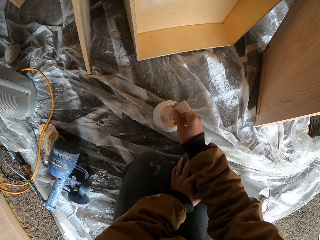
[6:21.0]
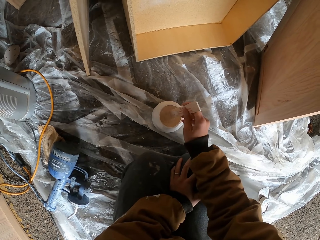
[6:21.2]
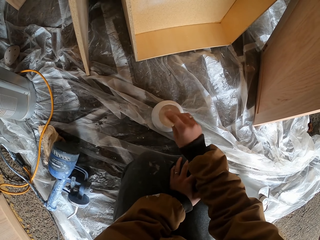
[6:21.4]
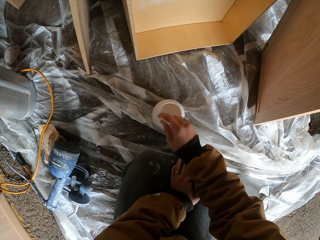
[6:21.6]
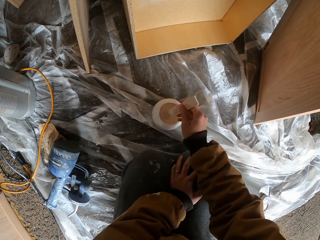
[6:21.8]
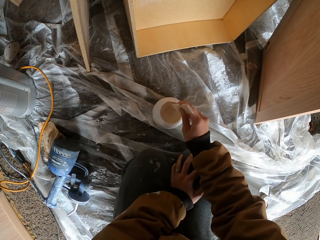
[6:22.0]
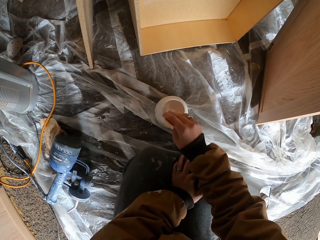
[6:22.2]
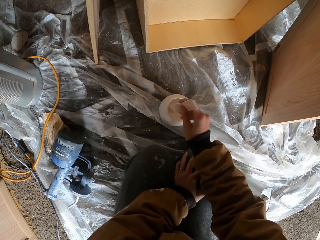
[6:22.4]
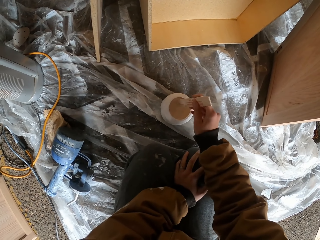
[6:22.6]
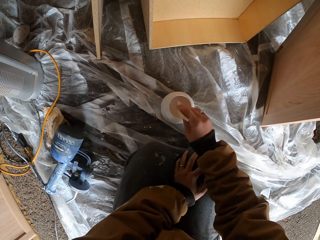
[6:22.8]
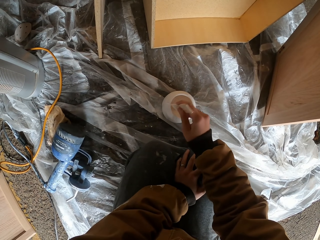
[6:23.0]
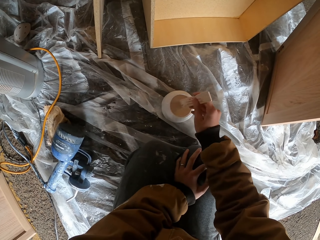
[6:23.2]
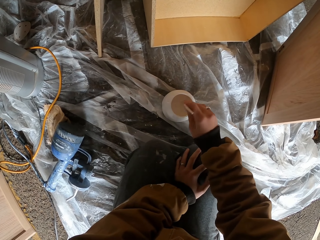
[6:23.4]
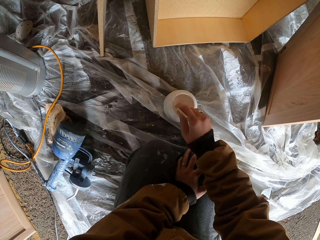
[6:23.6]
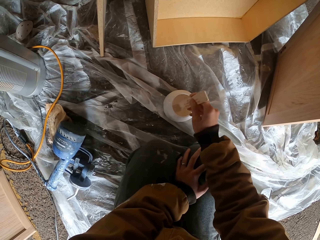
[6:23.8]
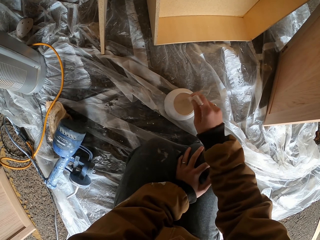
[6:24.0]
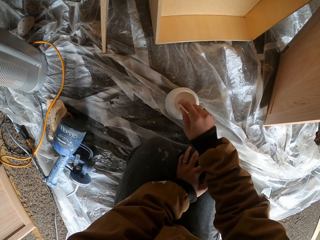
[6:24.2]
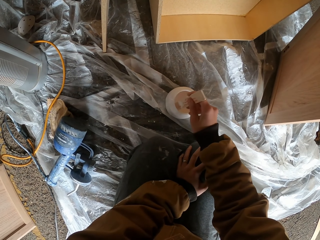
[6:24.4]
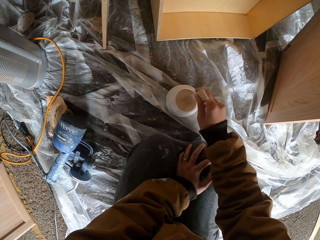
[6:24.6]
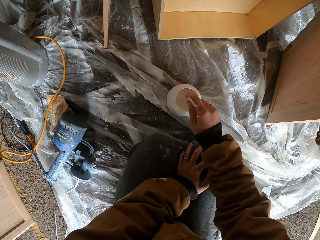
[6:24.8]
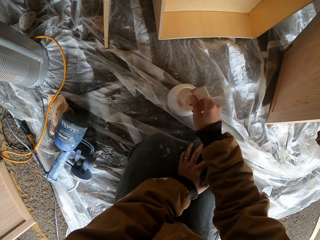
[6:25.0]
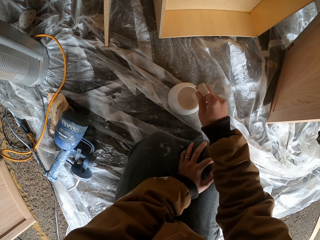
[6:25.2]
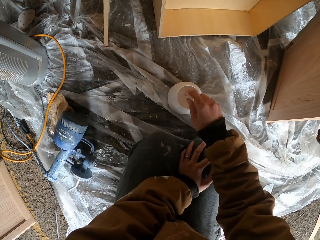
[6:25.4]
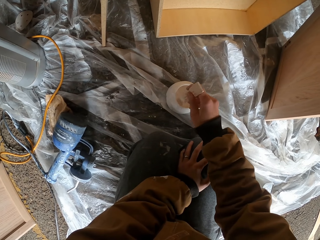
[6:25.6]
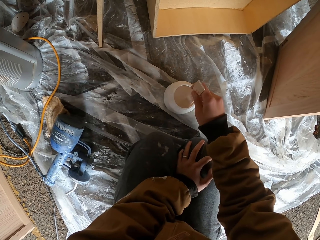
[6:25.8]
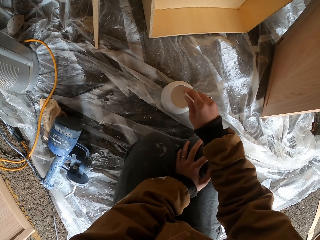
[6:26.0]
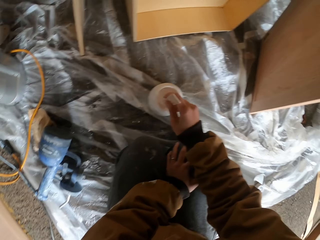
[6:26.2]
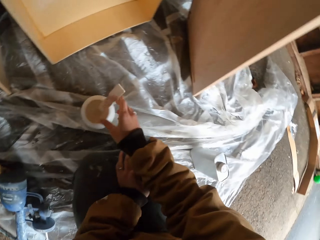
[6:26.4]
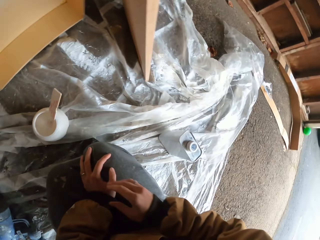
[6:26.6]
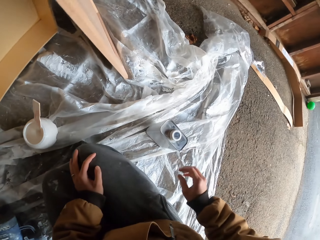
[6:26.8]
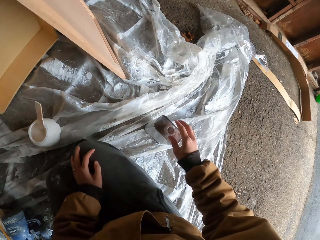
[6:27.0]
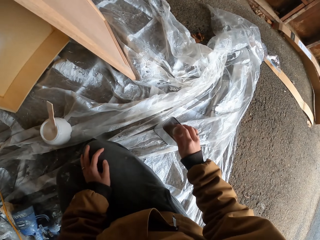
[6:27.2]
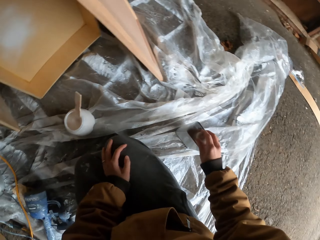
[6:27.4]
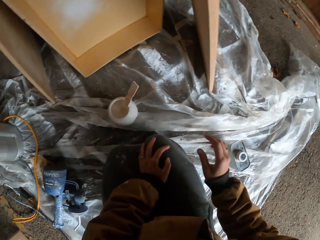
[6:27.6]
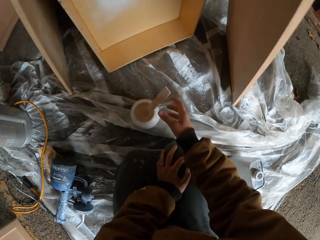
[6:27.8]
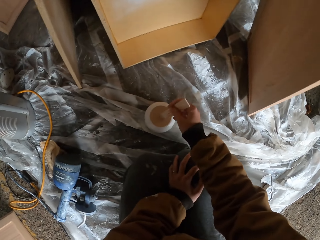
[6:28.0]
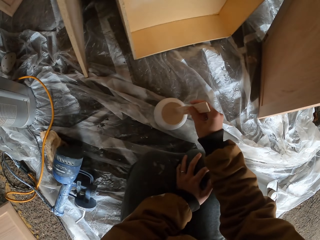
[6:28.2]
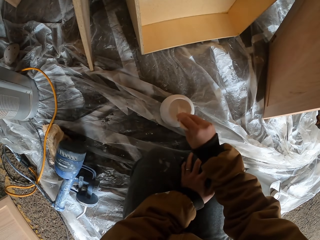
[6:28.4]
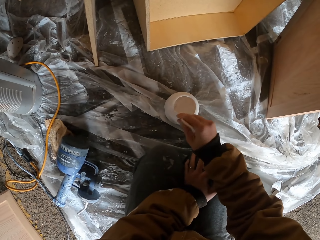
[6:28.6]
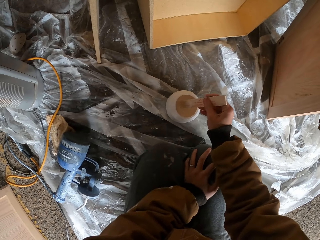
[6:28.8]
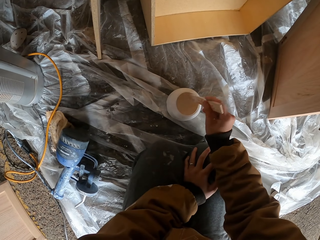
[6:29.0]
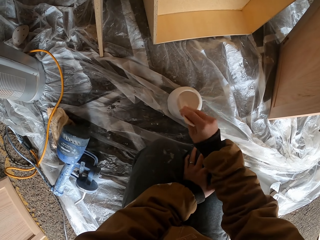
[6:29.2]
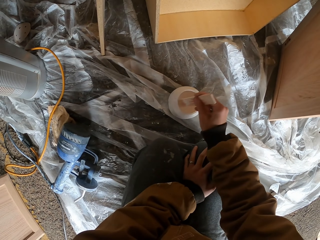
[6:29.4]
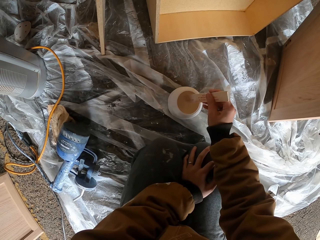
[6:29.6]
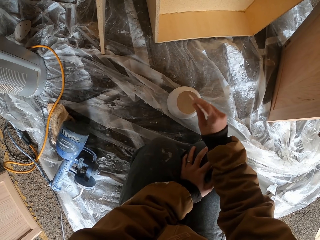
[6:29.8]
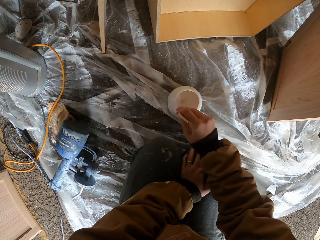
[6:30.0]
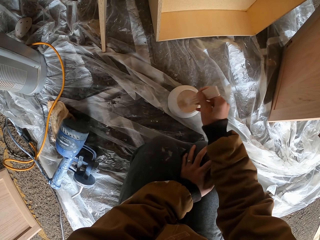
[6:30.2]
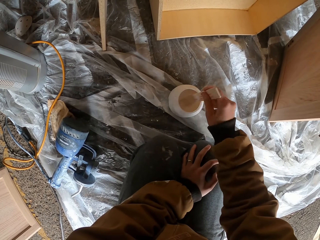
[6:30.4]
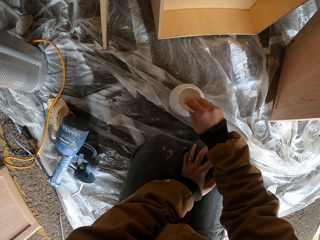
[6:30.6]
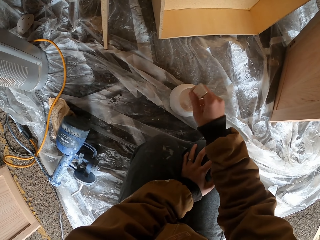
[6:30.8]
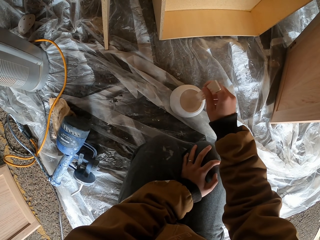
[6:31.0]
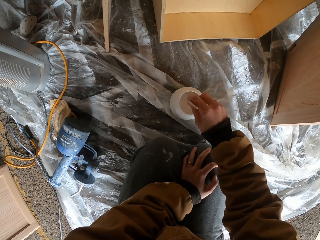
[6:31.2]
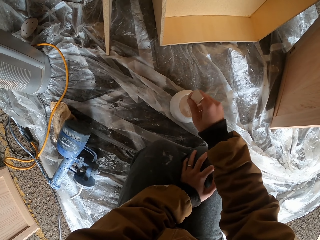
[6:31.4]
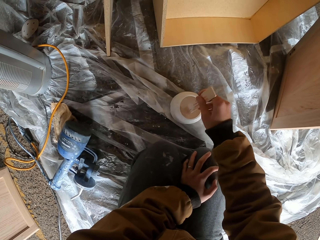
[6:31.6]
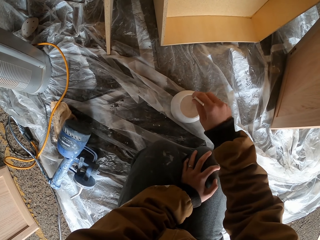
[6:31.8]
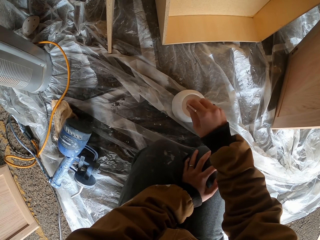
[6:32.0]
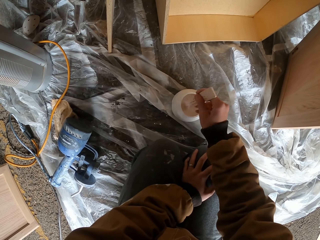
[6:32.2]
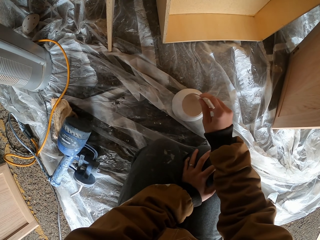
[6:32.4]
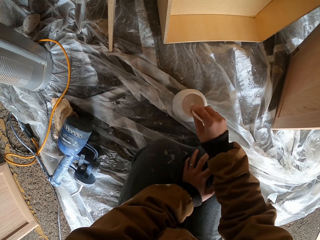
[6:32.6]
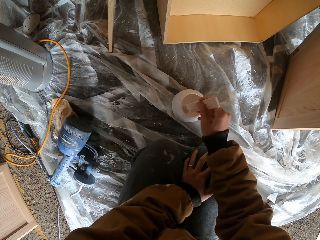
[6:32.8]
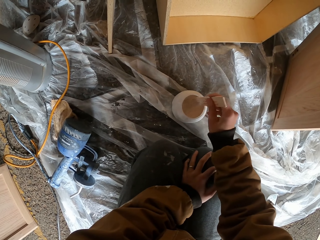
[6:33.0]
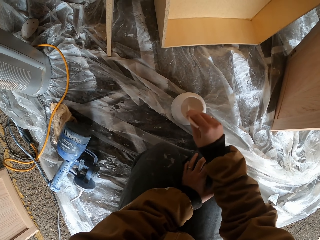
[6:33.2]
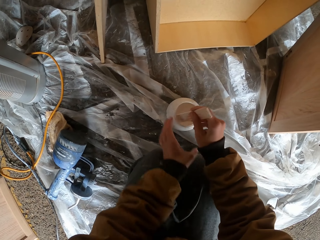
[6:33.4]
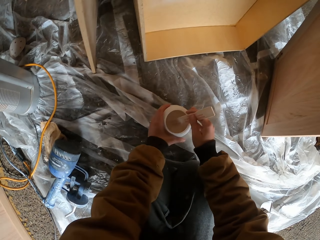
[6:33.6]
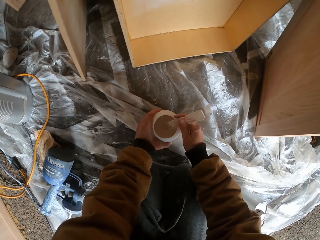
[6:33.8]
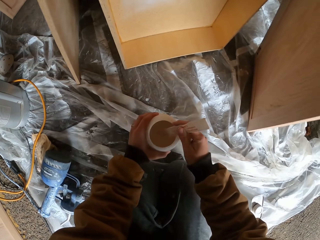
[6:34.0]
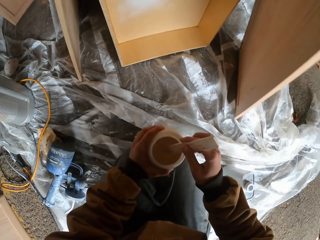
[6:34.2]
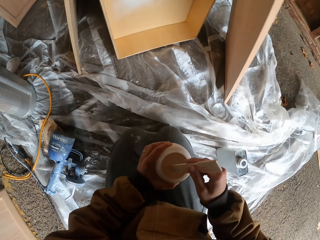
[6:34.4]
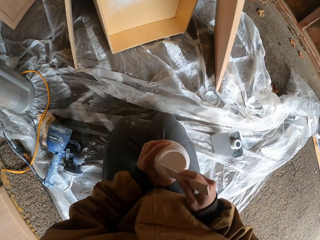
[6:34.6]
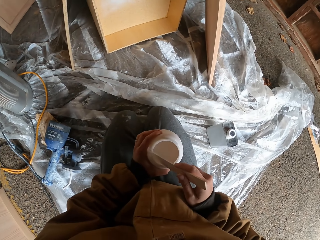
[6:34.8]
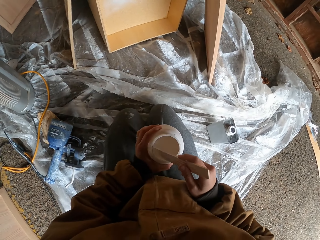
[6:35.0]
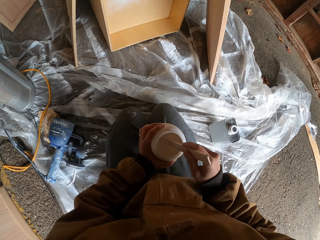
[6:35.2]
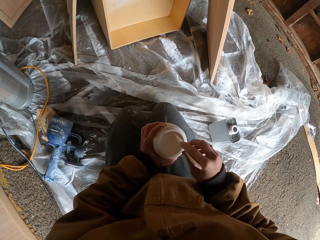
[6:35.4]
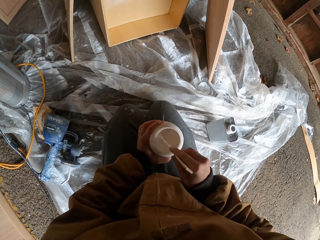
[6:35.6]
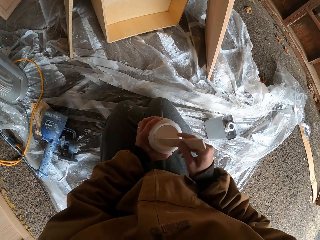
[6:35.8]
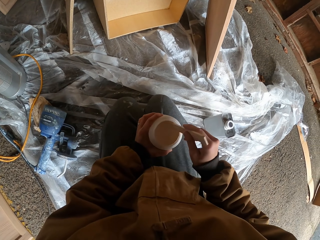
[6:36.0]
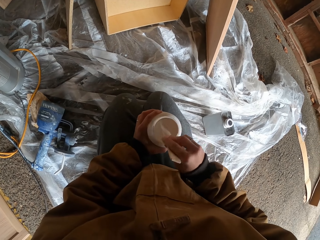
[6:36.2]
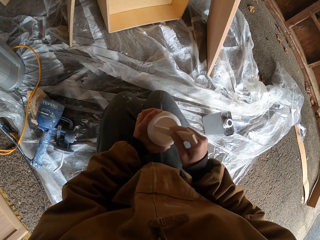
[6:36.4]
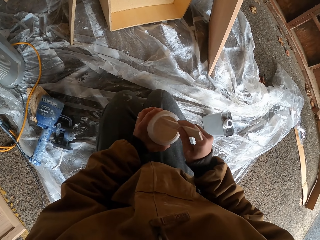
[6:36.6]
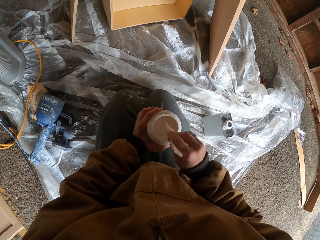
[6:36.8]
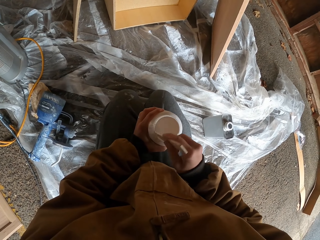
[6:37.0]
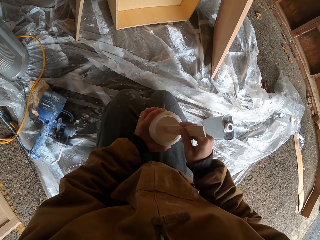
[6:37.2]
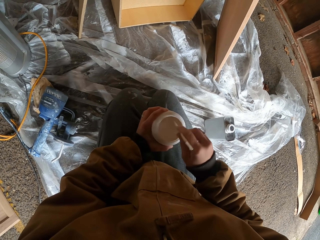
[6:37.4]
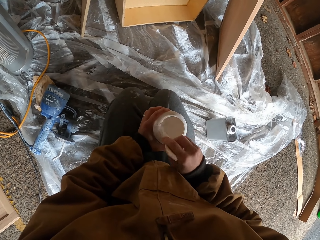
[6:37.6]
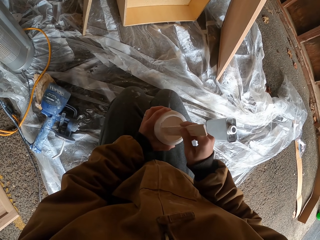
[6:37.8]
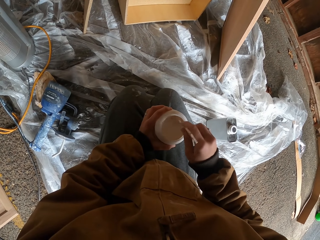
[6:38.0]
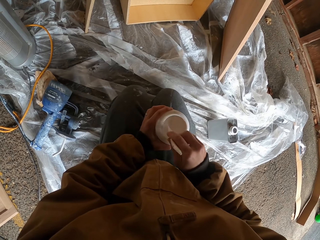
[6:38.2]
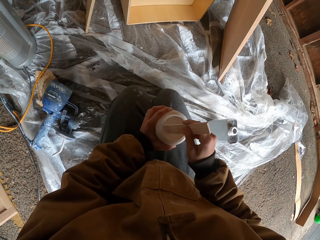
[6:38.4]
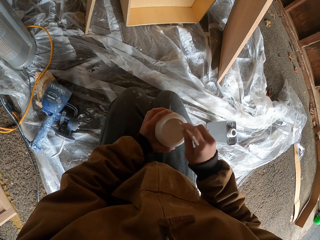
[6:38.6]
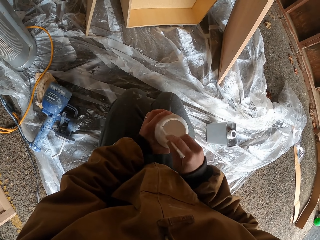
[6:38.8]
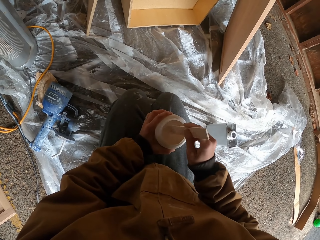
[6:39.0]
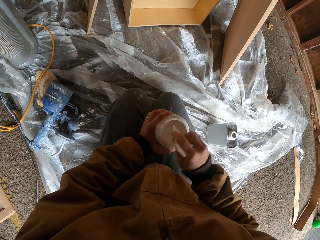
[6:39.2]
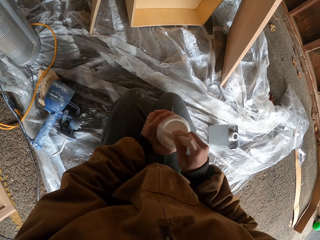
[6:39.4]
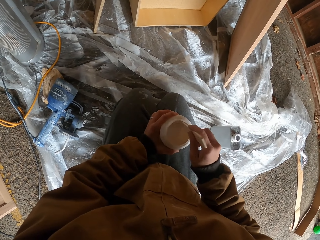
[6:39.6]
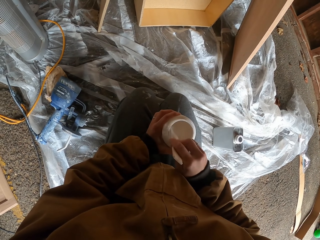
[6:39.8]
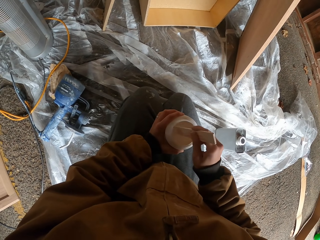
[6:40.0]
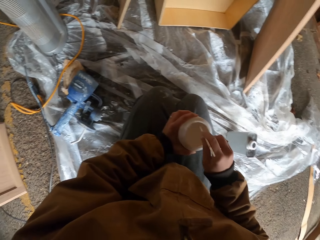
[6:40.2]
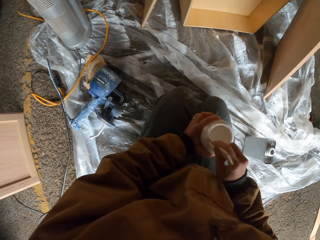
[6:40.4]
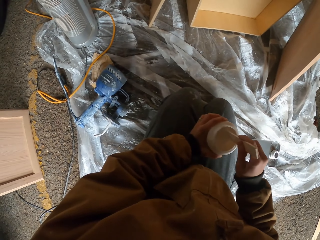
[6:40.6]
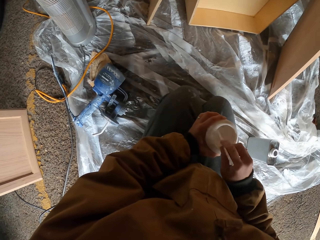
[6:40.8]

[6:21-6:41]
The camera wearer picks the paint bottle. They open the bottle. They stir the paint. They lift the paint. They stir the paint.
